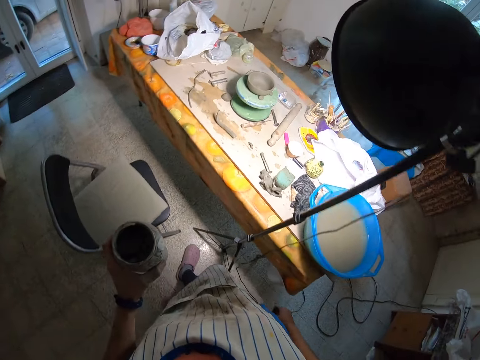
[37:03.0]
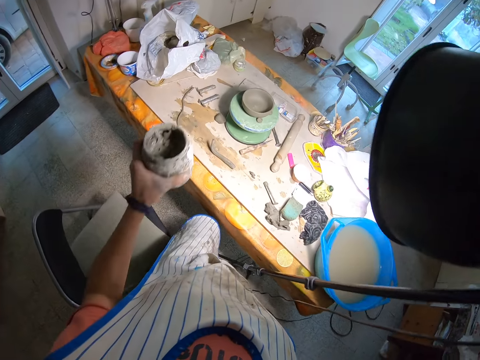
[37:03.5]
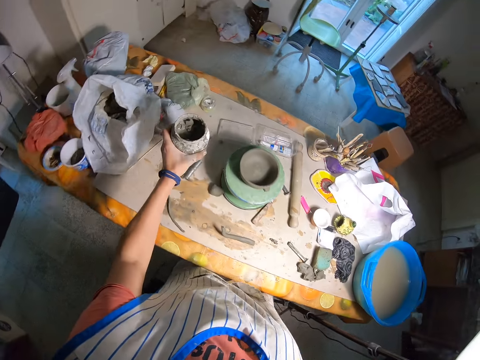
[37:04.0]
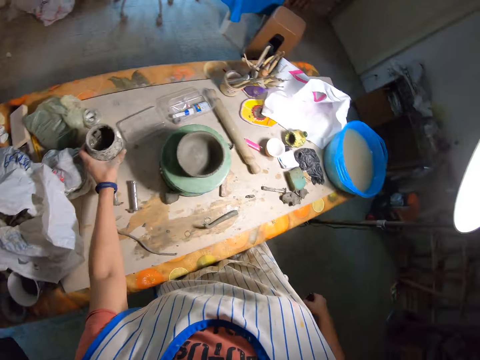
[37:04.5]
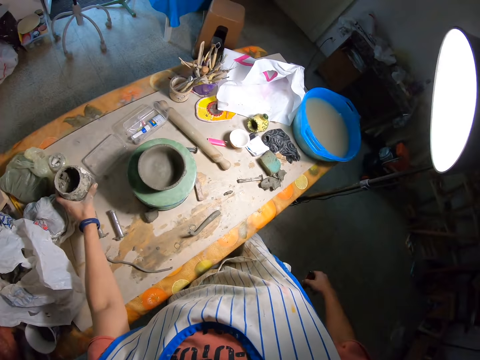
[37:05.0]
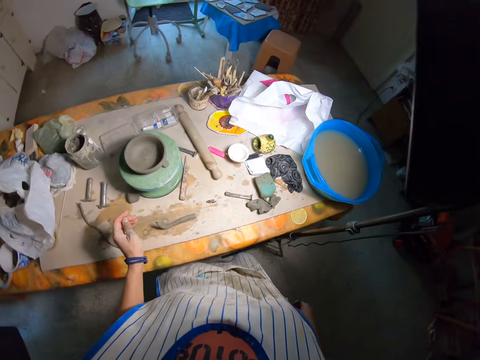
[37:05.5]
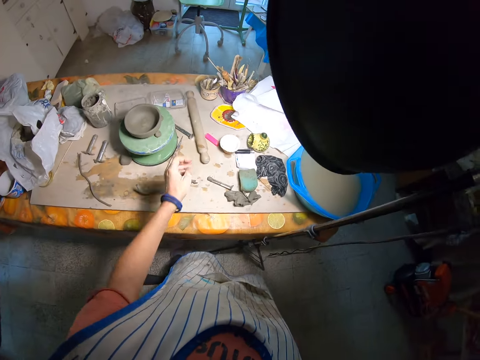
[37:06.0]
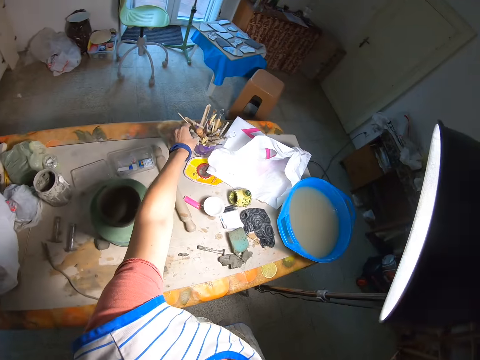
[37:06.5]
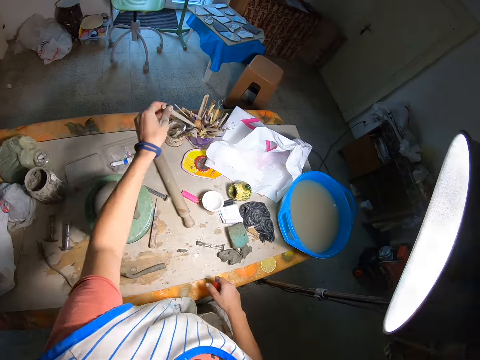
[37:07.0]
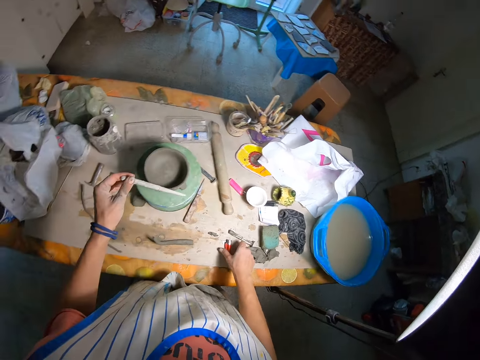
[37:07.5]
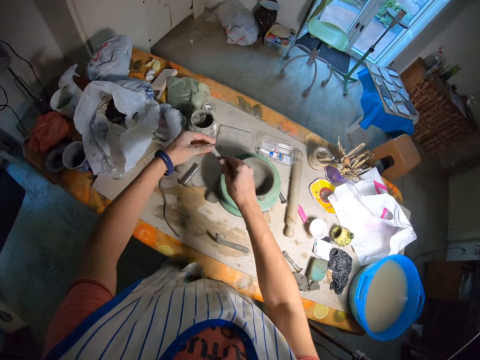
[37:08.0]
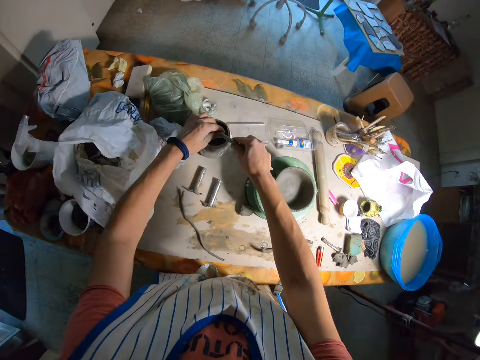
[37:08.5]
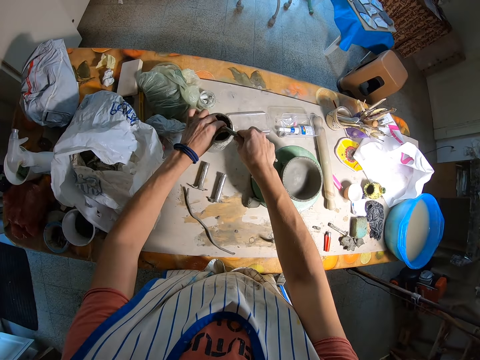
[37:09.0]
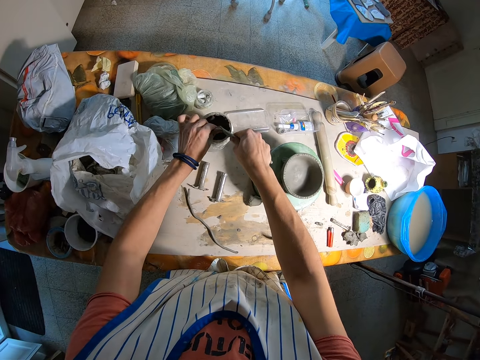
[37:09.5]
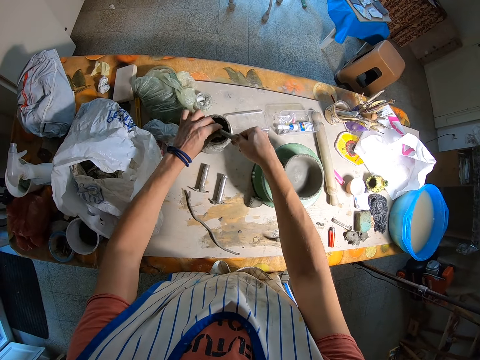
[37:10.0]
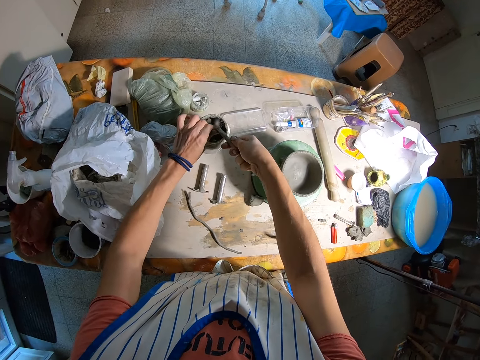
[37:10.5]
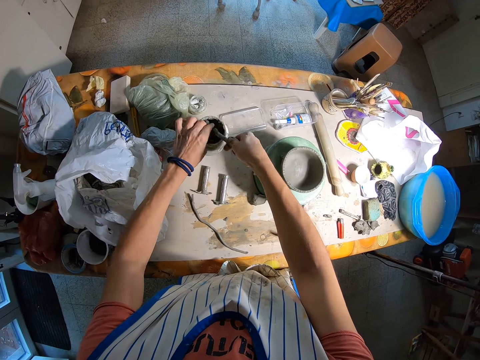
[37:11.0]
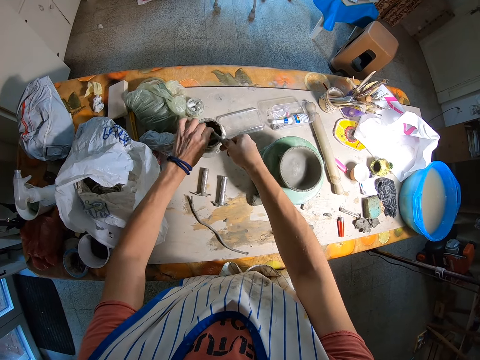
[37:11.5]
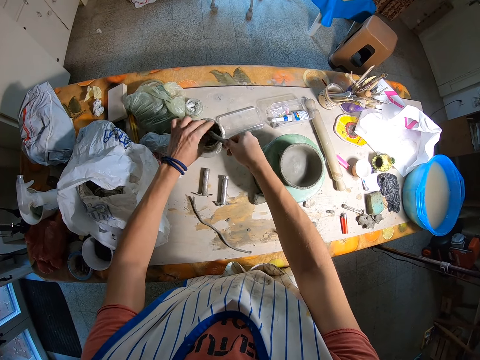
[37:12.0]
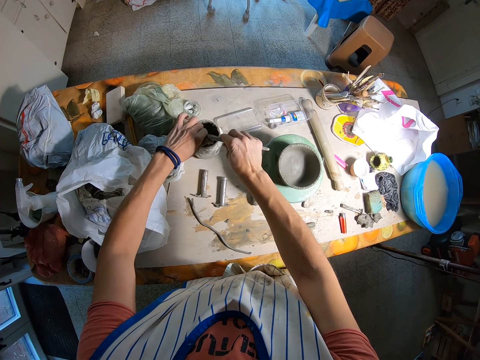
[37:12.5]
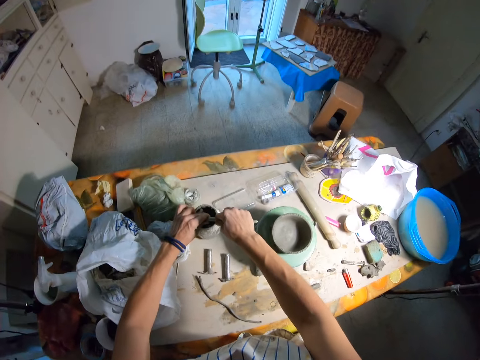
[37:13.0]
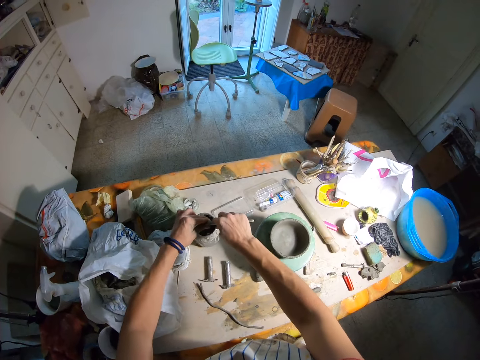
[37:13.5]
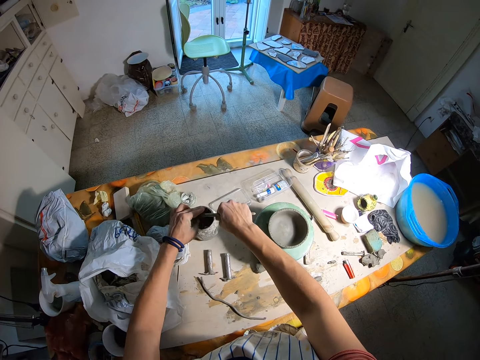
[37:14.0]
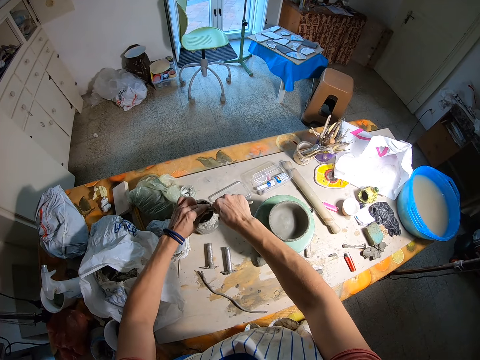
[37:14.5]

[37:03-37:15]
The camera wearer drops the jar on the table. She picks up a stick with her left hand. She puts something down, holds the stick, and removes clay from the stick. She mixes the jar of clay with her hands and the stick.

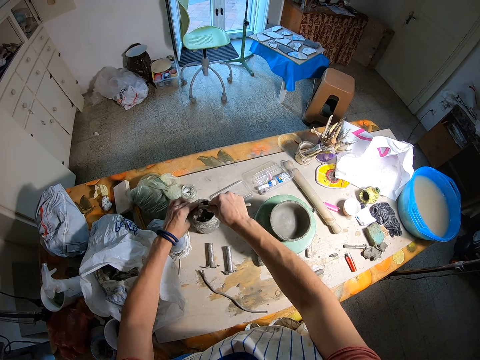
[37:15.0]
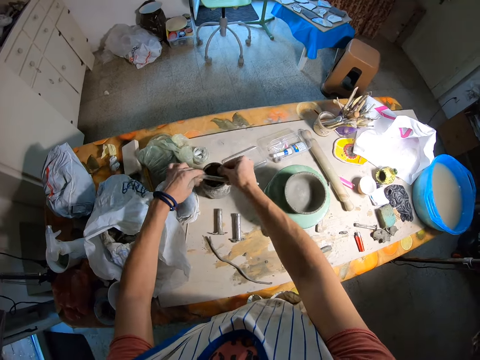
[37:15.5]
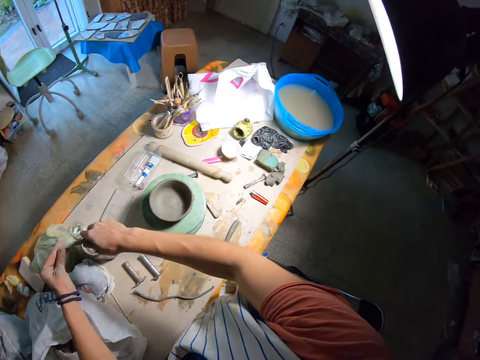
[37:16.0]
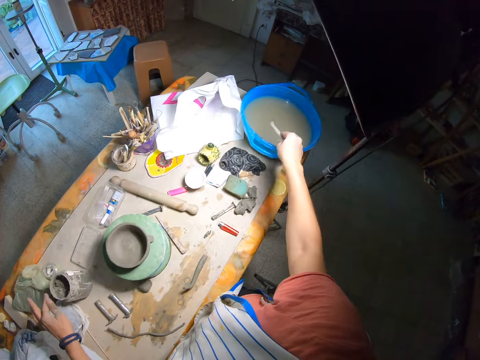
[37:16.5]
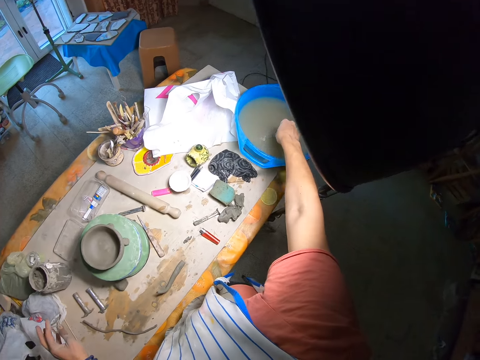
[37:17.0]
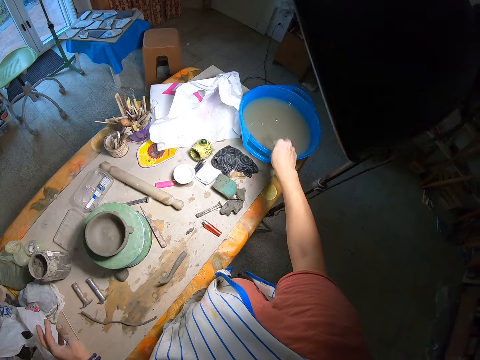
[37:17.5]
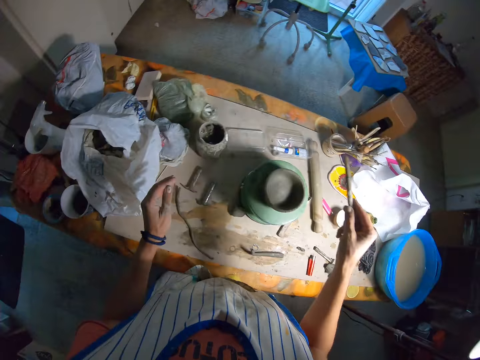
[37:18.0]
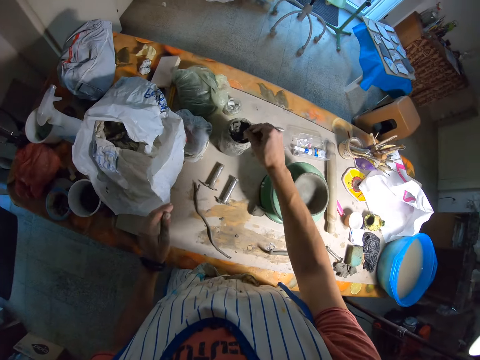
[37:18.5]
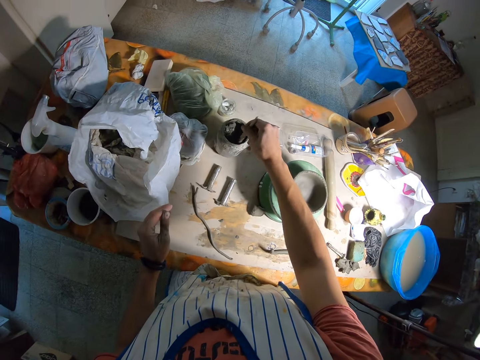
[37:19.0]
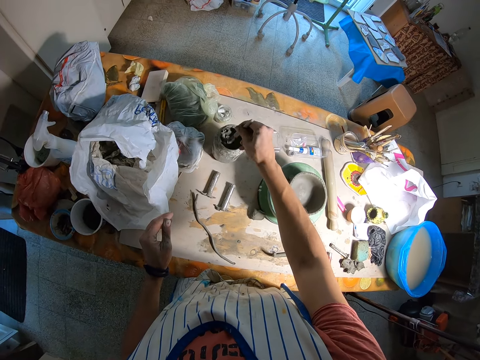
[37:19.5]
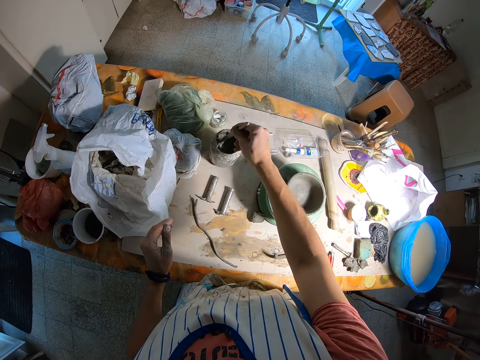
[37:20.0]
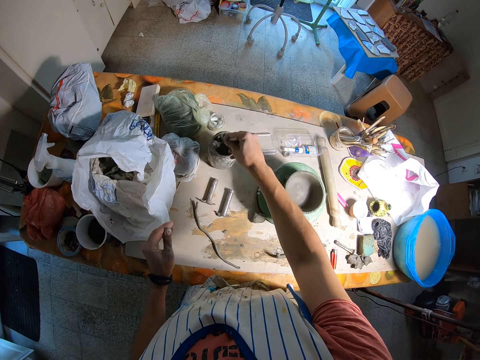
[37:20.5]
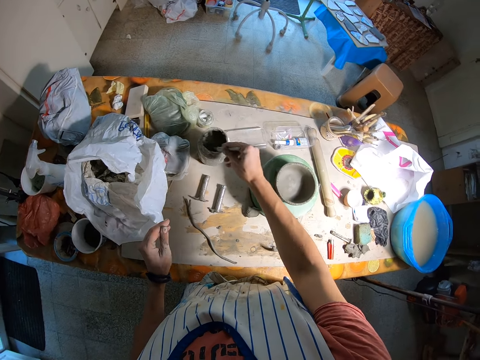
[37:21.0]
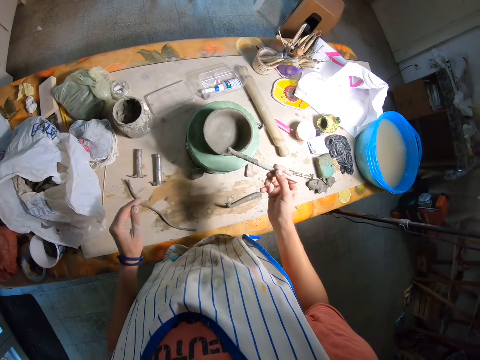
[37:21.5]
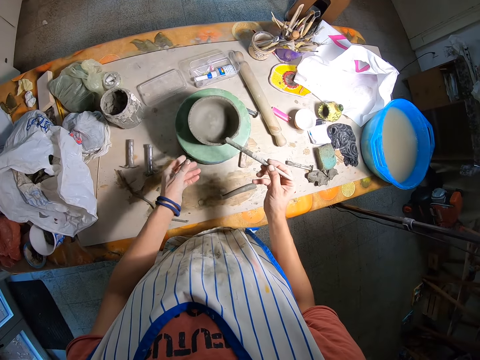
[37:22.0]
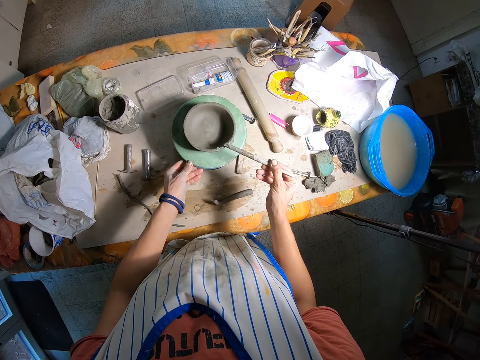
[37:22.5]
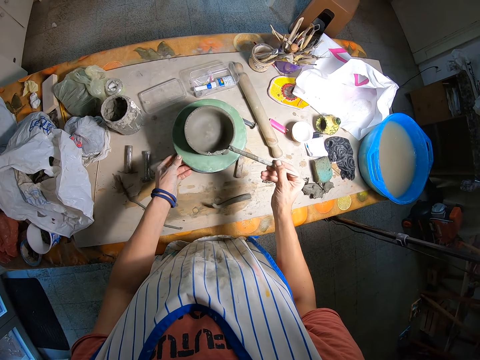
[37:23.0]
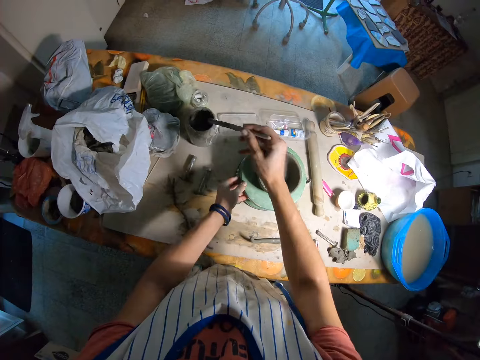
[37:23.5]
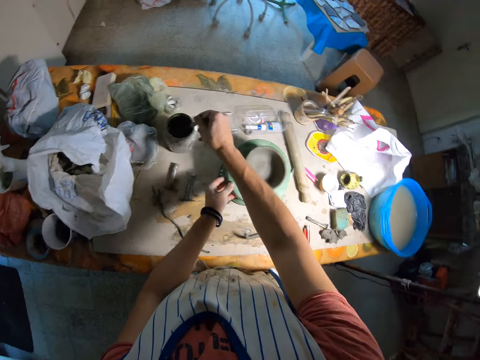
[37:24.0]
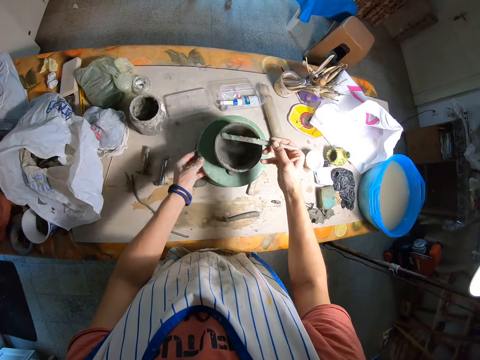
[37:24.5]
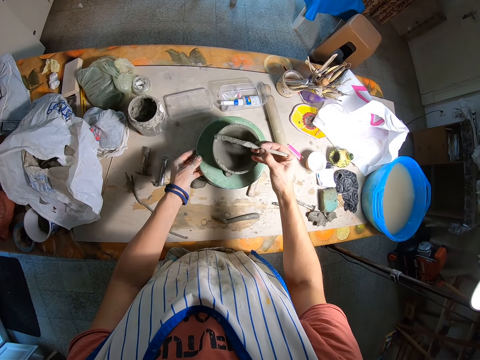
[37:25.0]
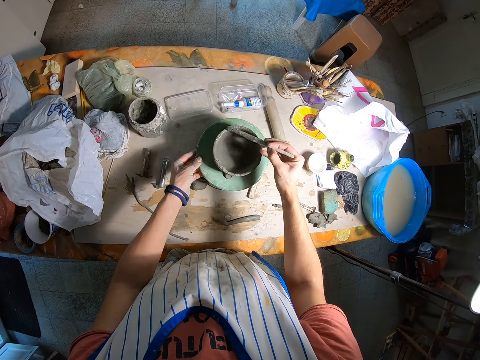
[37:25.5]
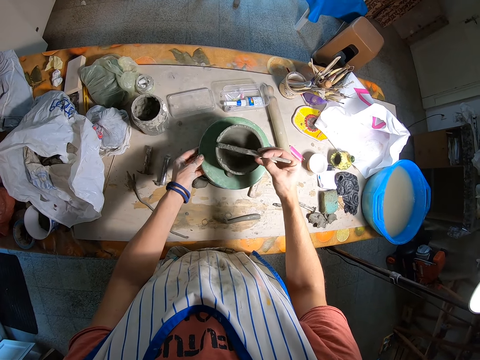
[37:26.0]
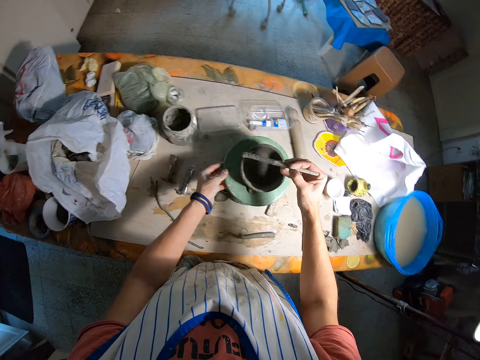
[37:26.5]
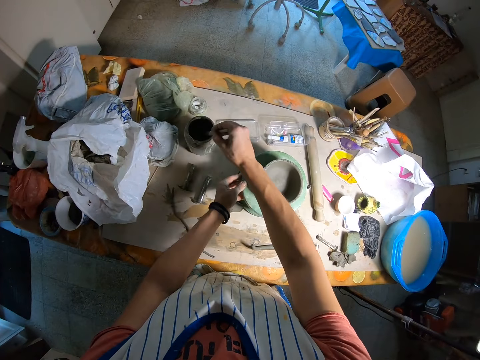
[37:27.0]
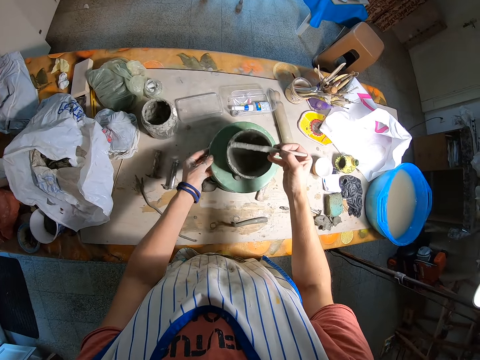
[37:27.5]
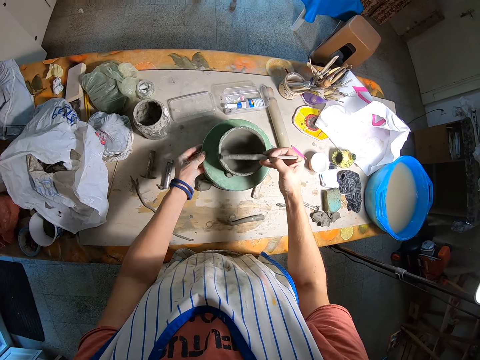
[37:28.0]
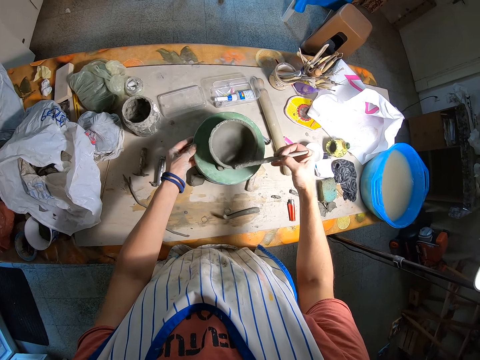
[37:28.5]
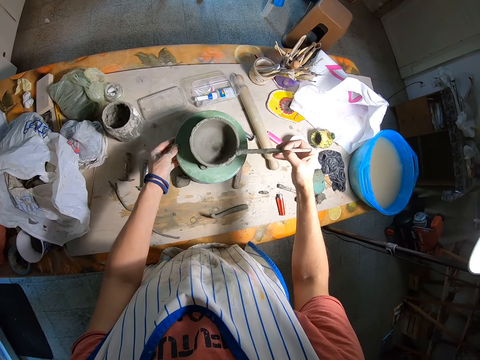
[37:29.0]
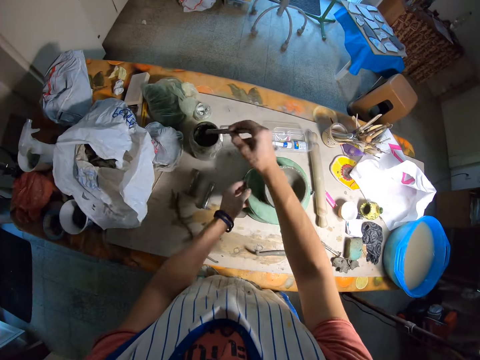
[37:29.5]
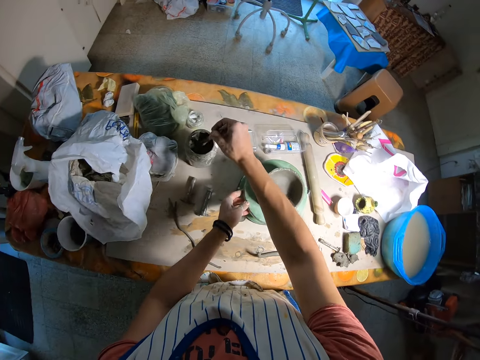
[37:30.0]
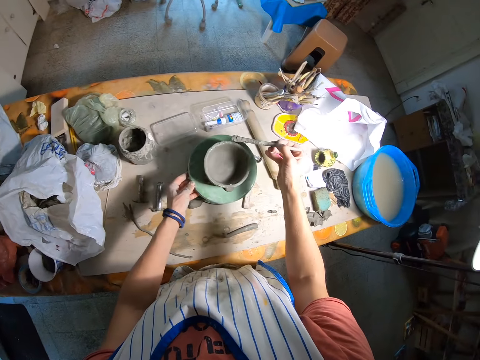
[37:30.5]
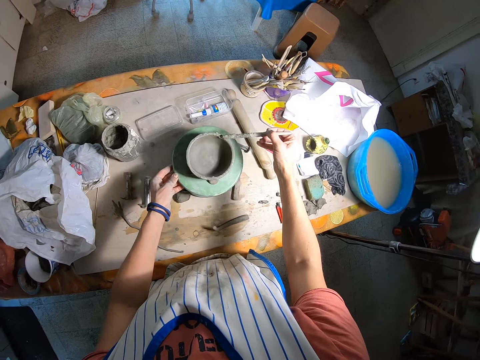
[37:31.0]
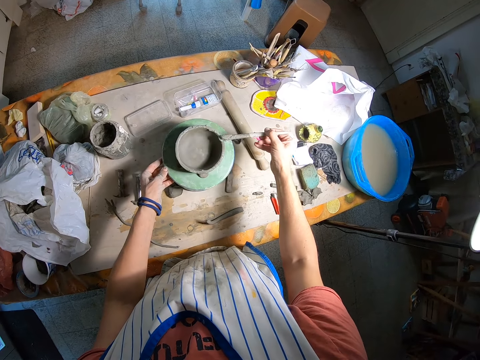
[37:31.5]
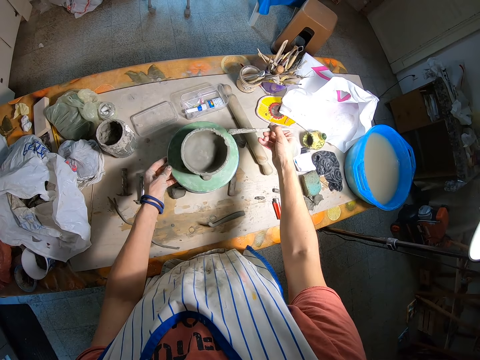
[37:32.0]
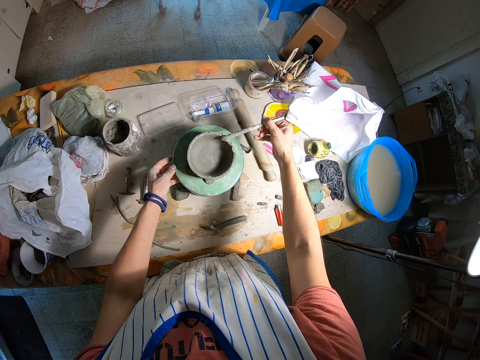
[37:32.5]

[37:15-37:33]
The camera wearer rinses the stick in the bowl of water with her left hand. She hits the stick on the bowl. She dips the stick in the jar of clay with her right hand. She designs the clay pot with the stick in her right hand. She applies wet clay on the mold clay. She dips the stick in the jar of clay with her right hand. She uses the stick to design the clay pot. She applies wet clay on the mold clay. She dips the stick in the jar of clay with her right hand. She uses the stick to design the clay pot. She applies wet clay on the mold clay. She dips the stick in the jar of clay with her right hand. She uses the stick to design the clay pot. She applies wet clay on the mold clay.
